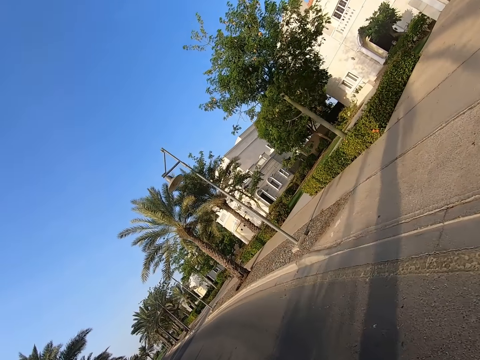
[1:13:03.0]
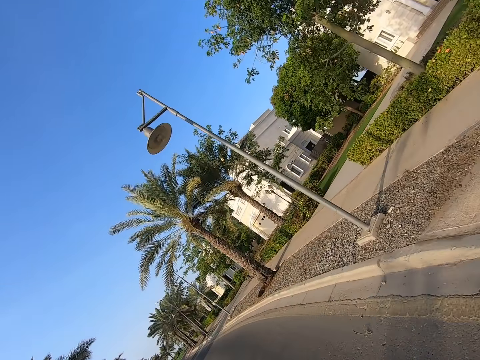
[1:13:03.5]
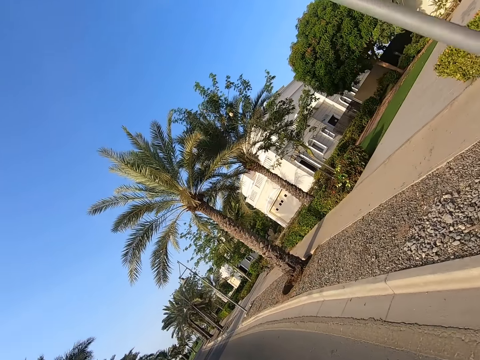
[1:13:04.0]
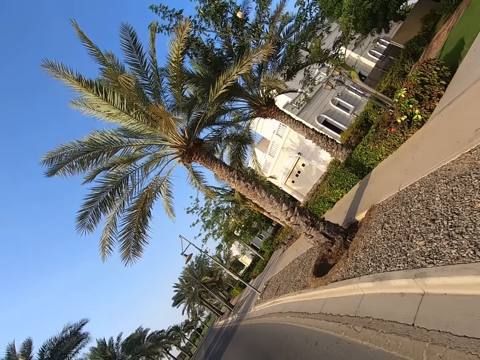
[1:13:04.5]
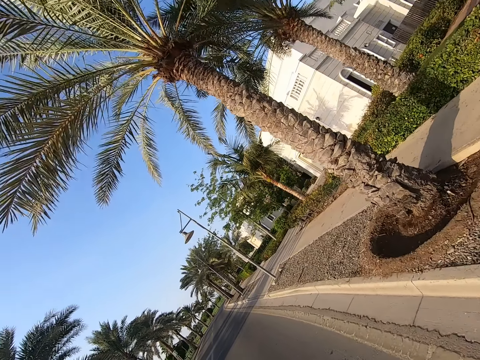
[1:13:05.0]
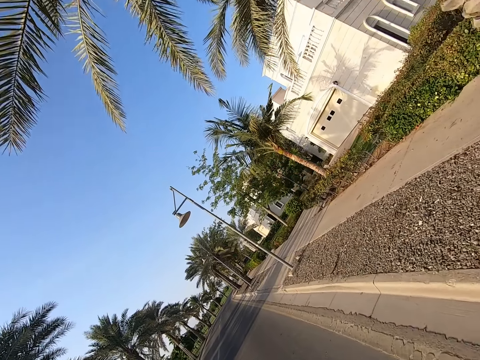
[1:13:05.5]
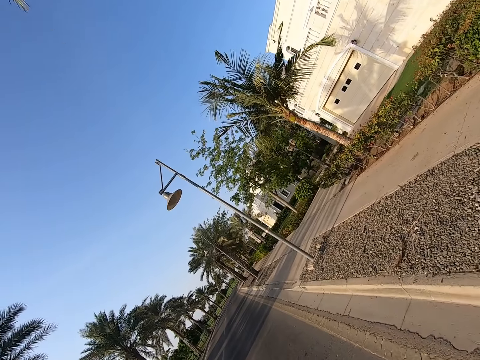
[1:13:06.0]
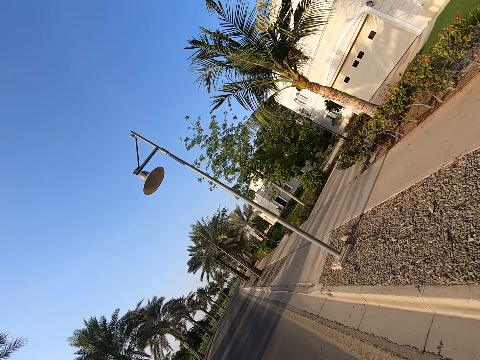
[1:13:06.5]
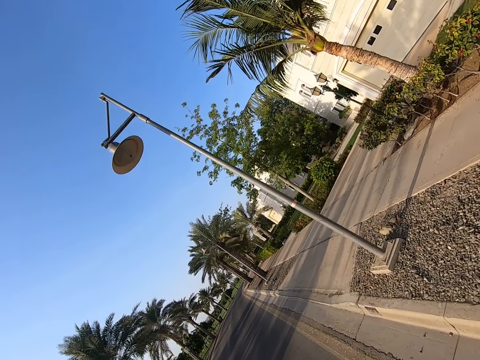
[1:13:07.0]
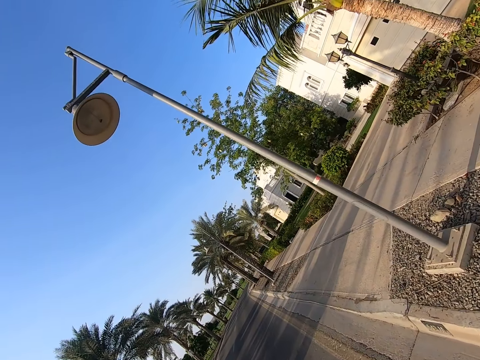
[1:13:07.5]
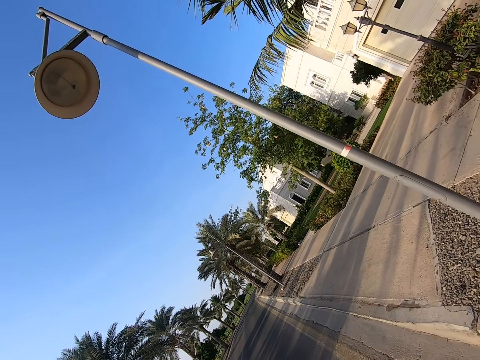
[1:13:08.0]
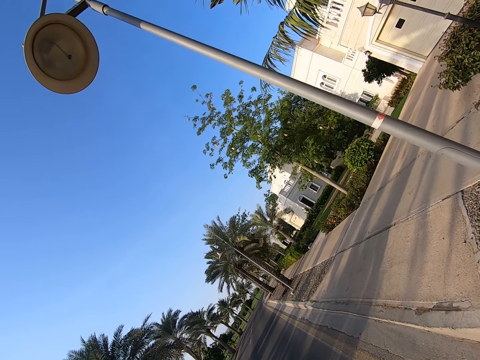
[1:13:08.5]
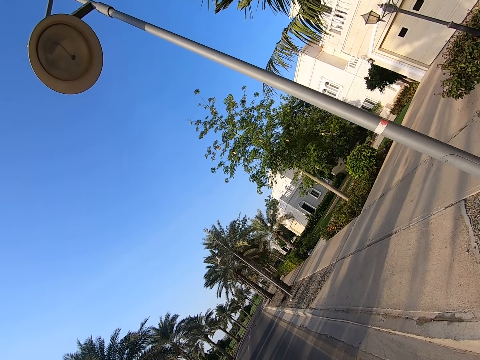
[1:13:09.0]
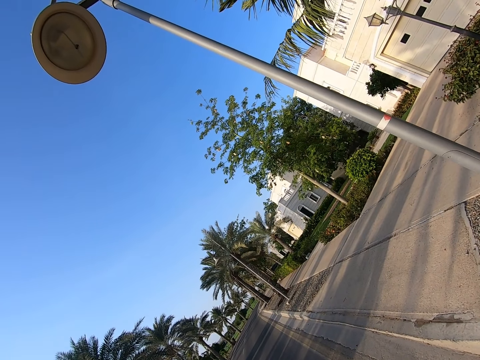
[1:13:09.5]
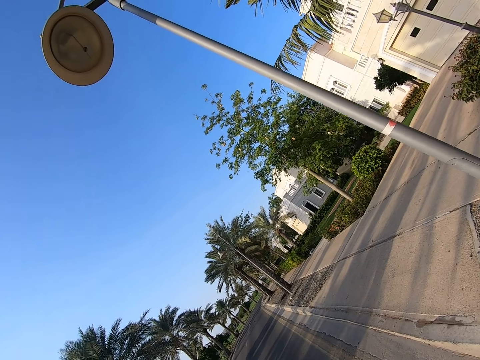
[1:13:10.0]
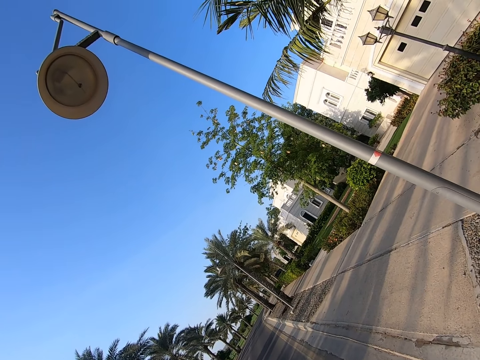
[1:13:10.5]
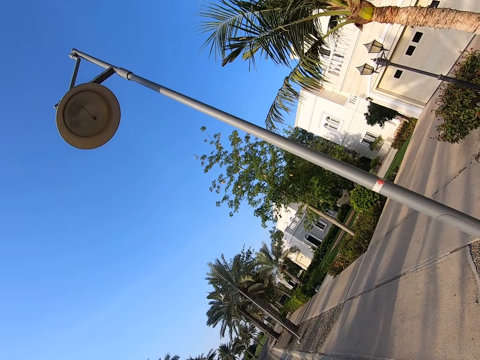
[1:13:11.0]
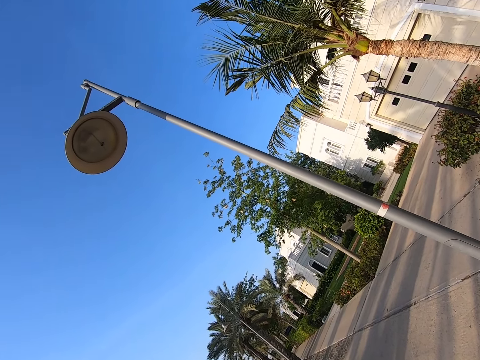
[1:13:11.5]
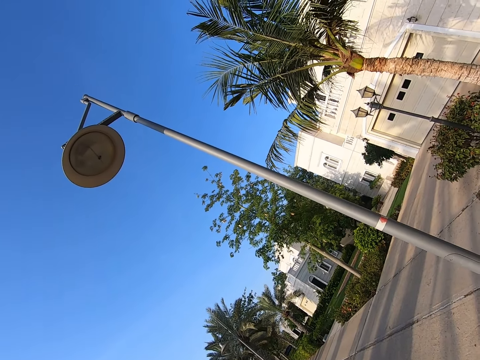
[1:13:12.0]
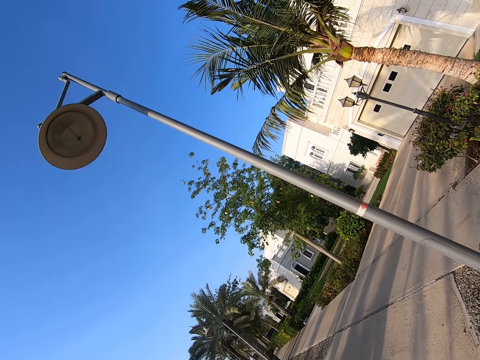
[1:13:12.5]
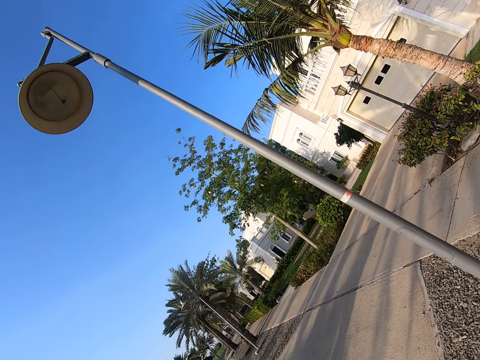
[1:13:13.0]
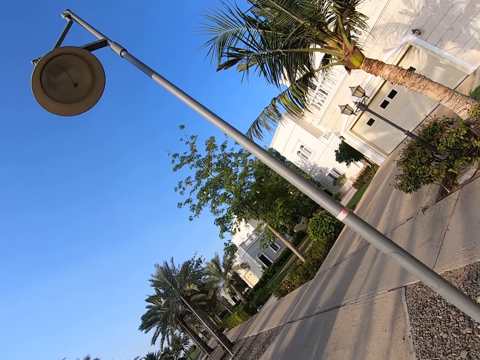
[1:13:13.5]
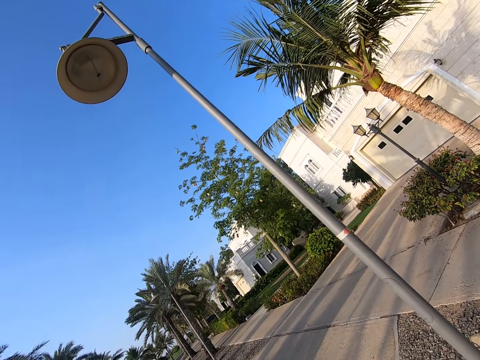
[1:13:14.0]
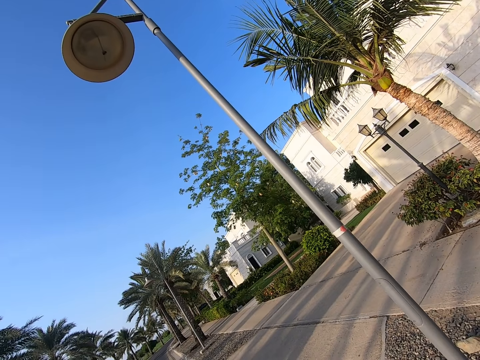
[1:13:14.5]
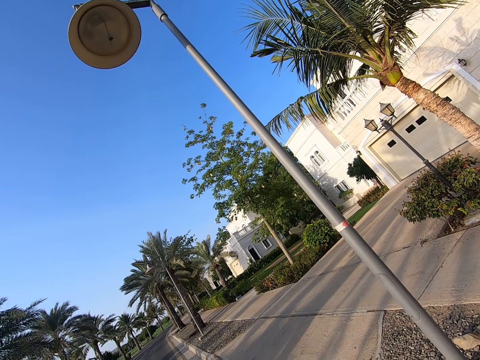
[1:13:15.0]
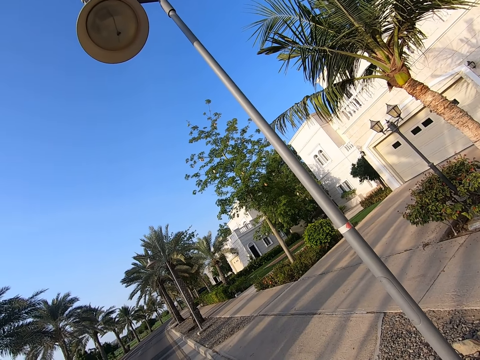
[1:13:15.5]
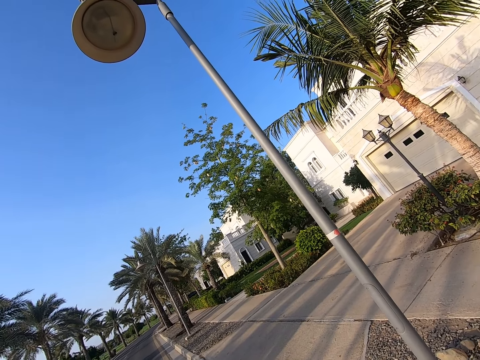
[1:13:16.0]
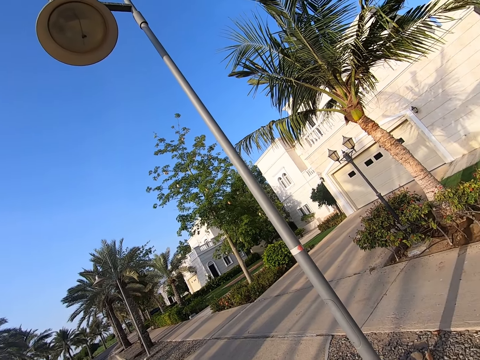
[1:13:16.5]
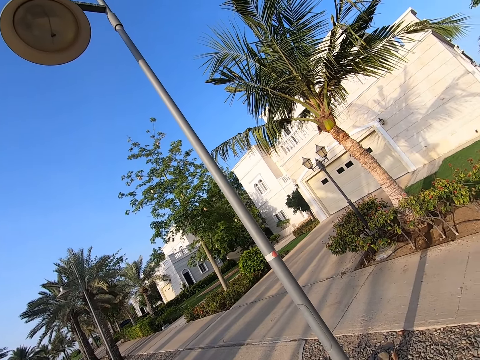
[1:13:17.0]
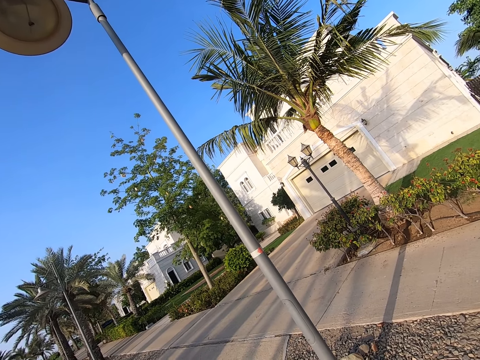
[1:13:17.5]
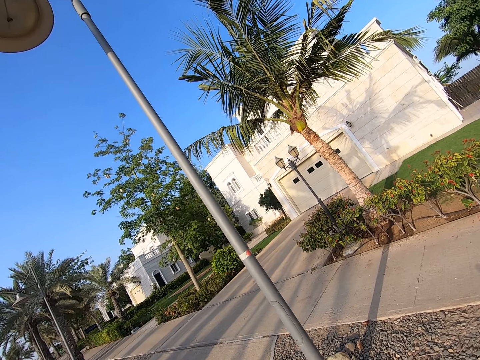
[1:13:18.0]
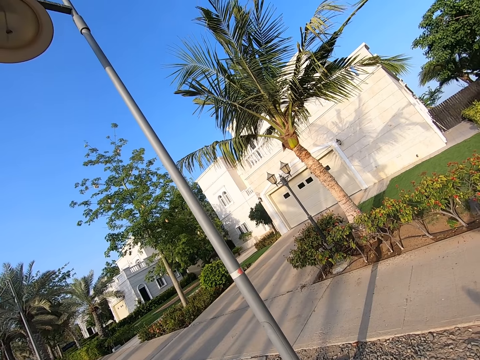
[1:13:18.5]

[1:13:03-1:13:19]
The camera wearer looks around a road. They ride a bike on the road. They look around the road. They look around a building.

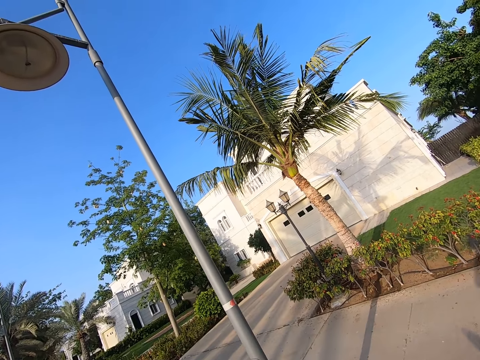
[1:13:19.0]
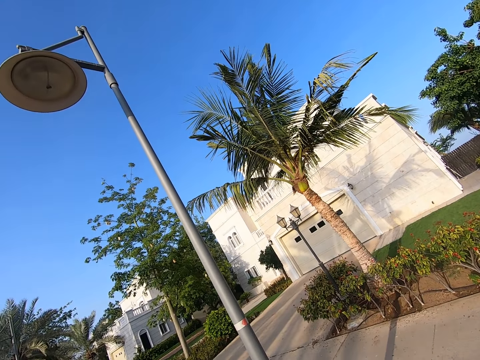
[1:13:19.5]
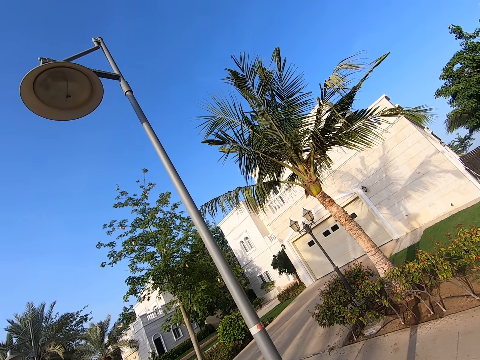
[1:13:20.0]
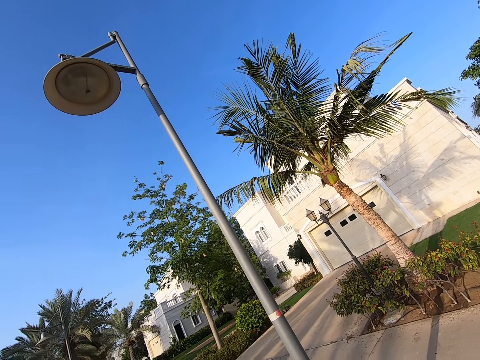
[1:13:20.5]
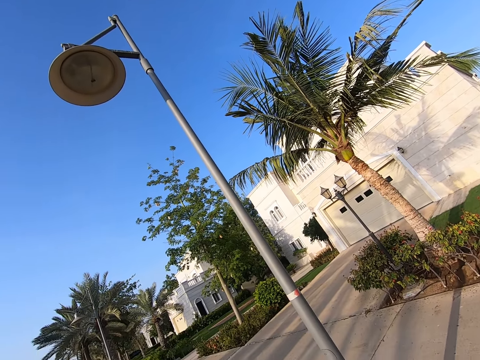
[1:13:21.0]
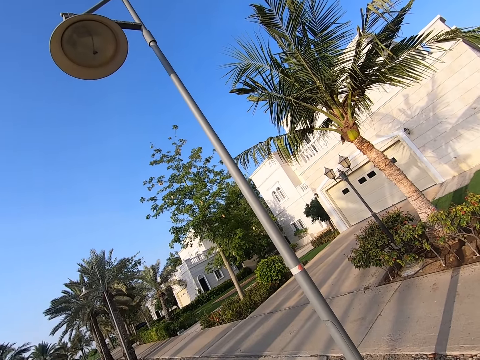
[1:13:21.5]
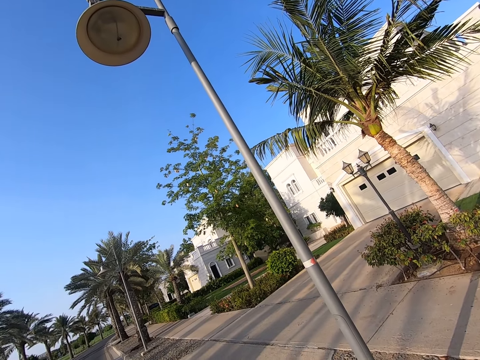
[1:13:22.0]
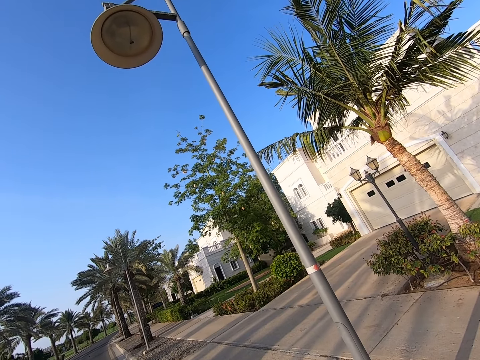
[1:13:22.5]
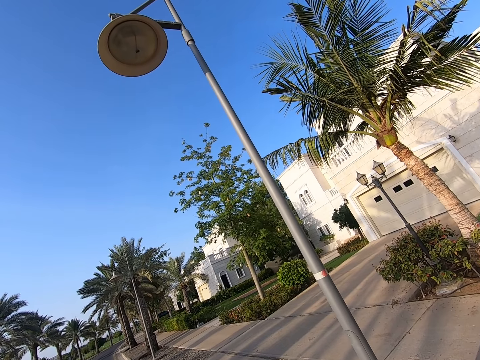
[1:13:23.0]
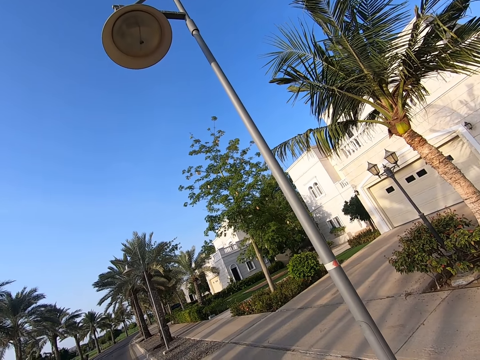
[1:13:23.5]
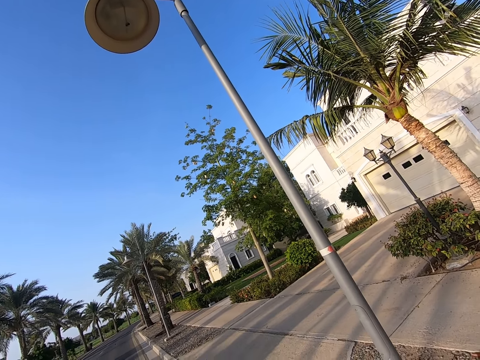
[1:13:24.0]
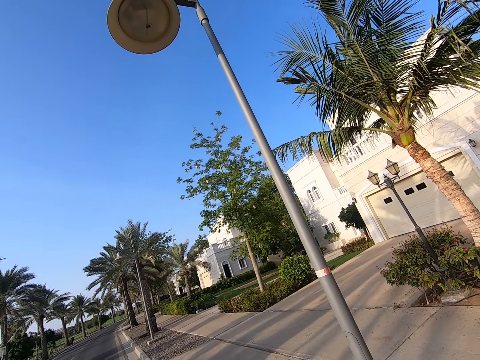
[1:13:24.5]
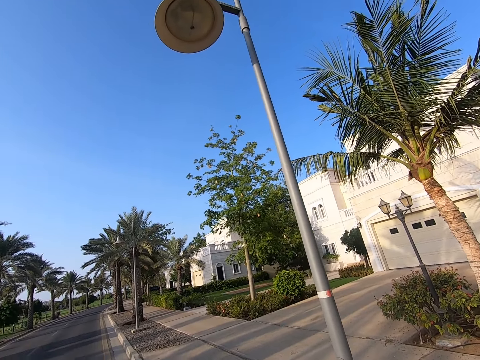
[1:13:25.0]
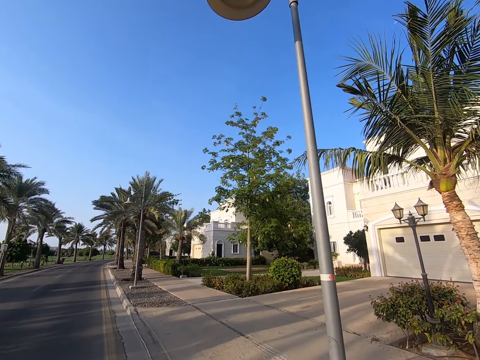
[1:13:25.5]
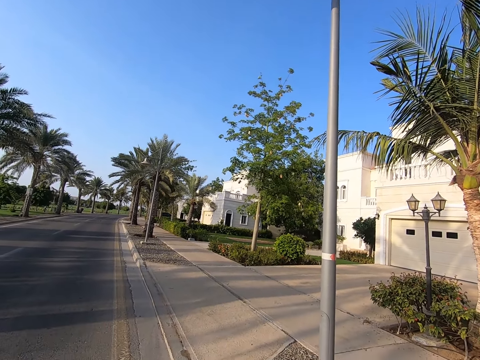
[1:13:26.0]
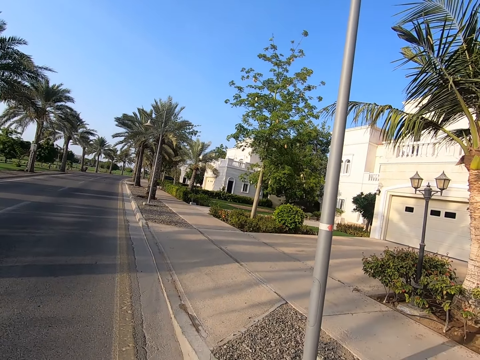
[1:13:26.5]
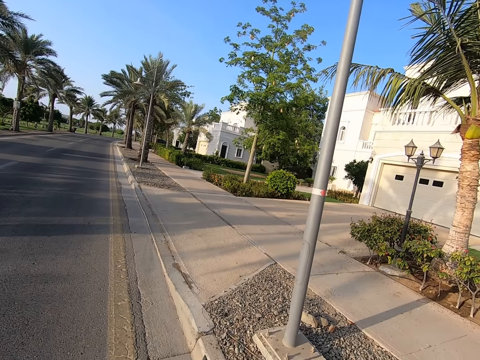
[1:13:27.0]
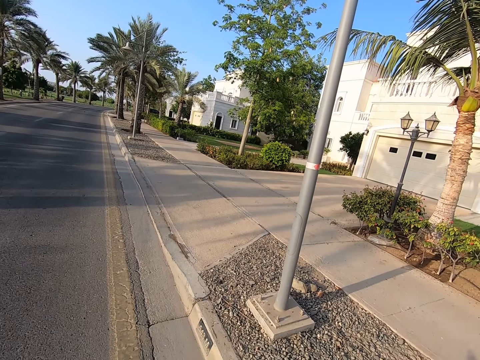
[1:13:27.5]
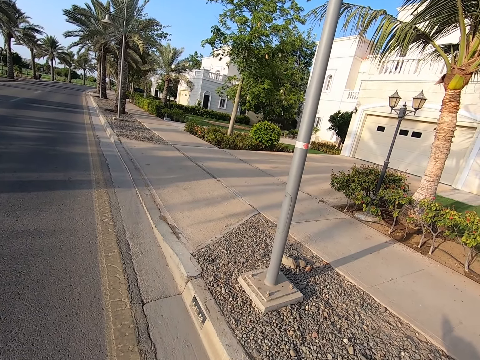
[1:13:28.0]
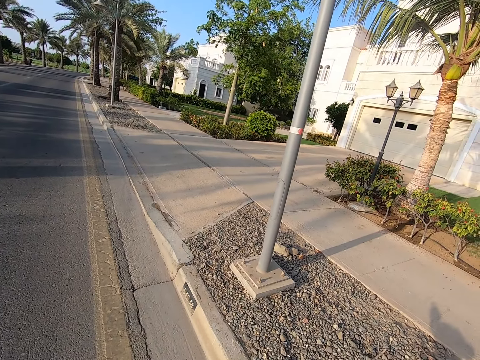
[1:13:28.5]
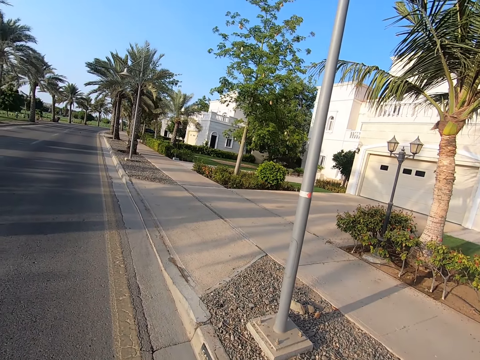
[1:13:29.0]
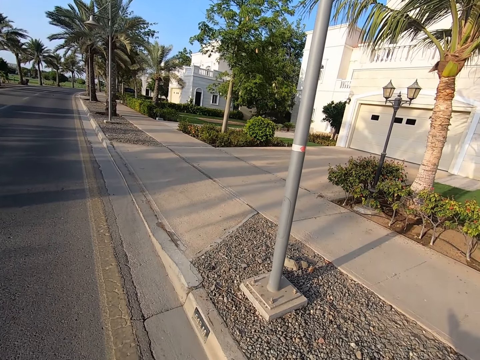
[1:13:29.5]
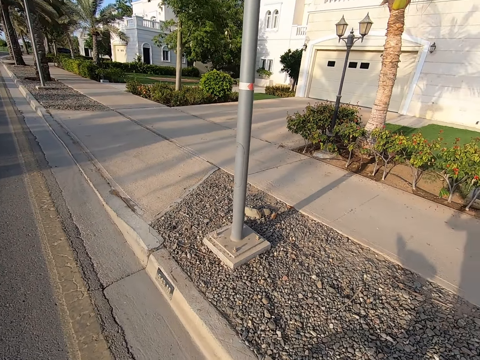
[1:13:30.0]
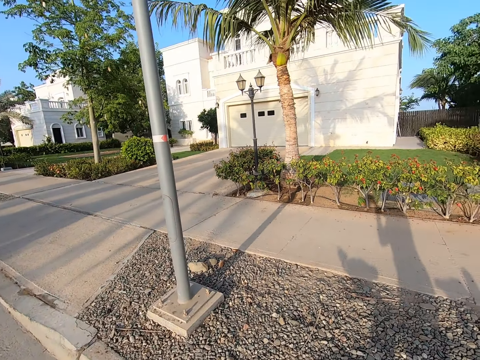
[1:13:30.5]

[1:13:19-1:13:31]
The camera wearer looks around the road.
